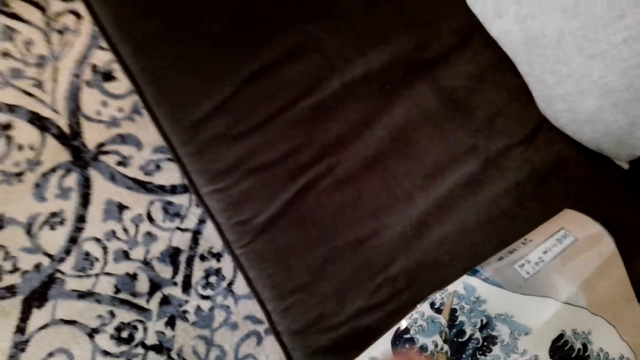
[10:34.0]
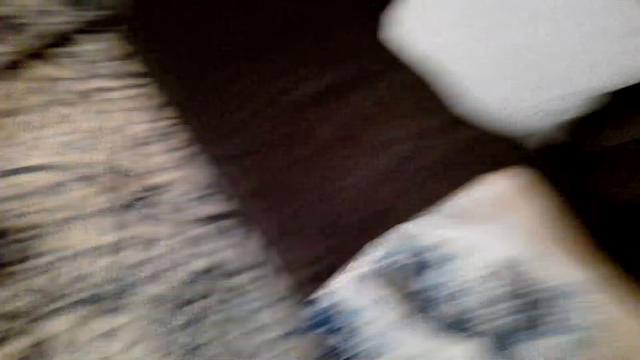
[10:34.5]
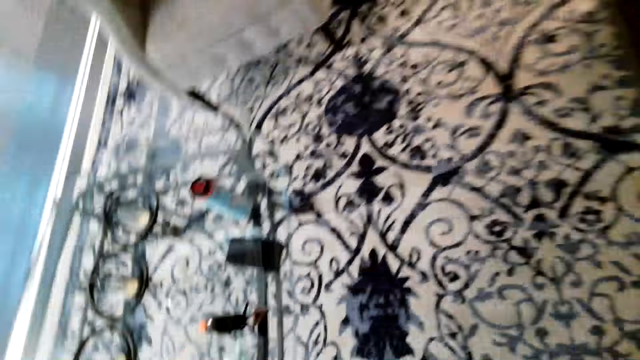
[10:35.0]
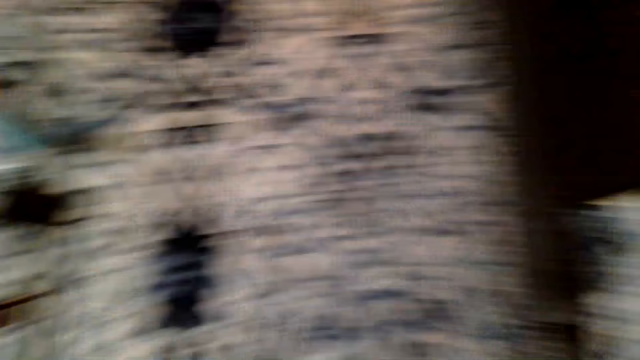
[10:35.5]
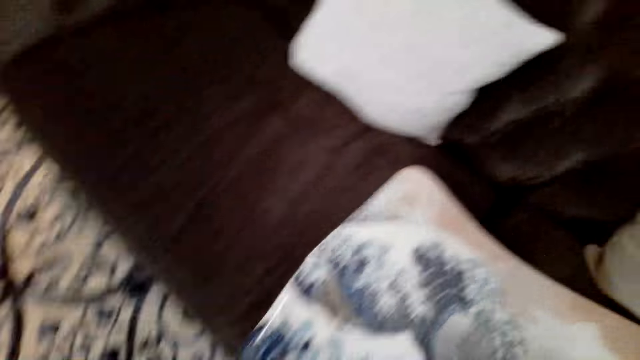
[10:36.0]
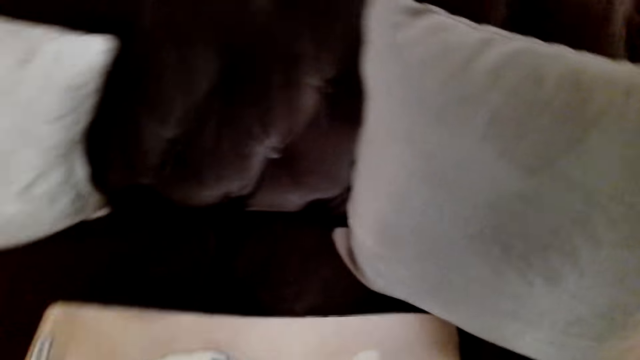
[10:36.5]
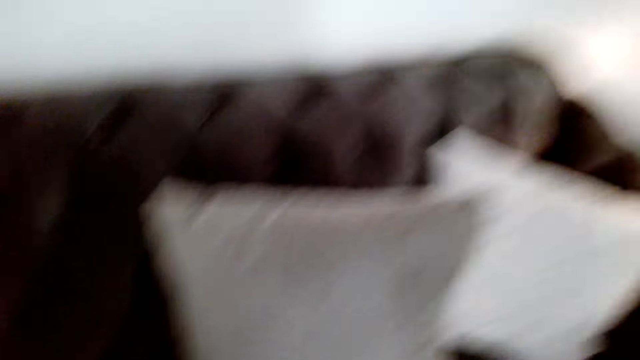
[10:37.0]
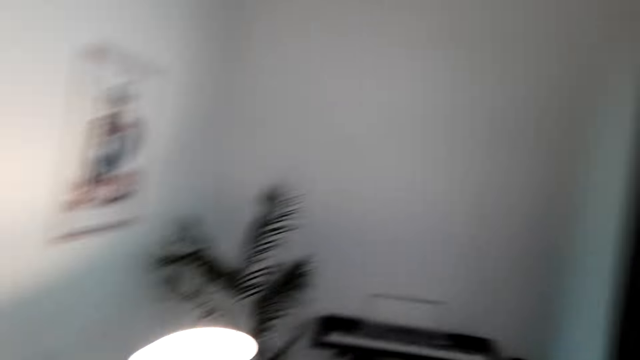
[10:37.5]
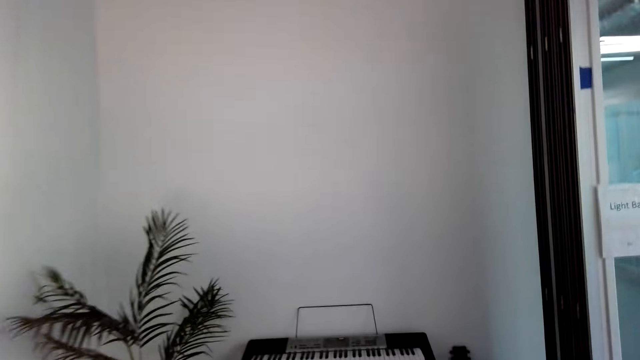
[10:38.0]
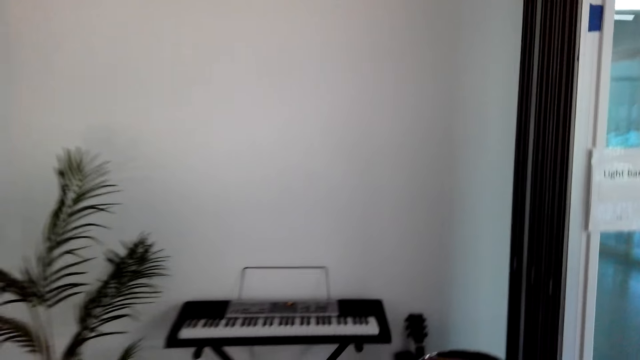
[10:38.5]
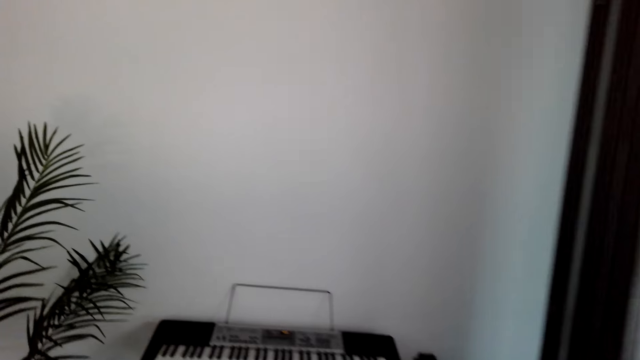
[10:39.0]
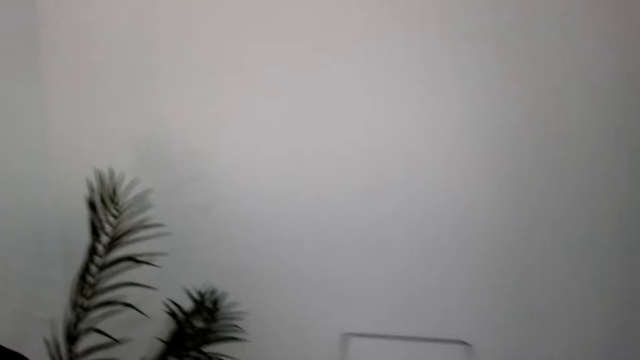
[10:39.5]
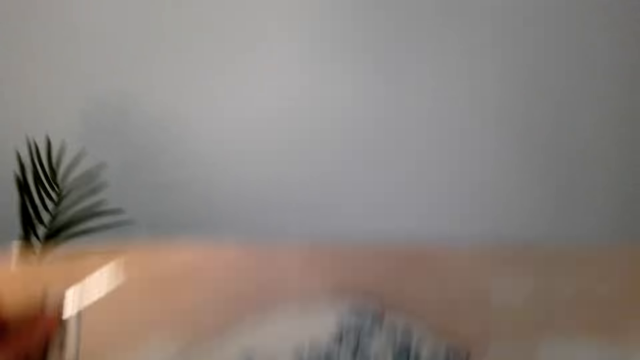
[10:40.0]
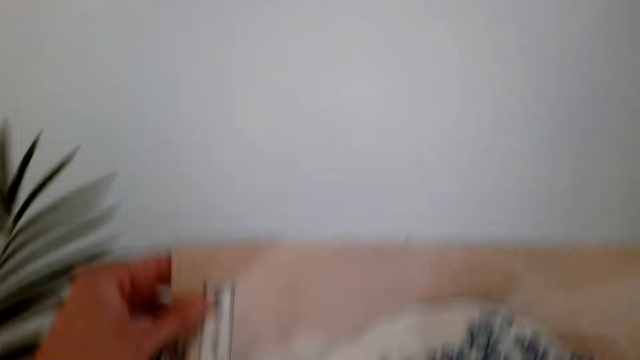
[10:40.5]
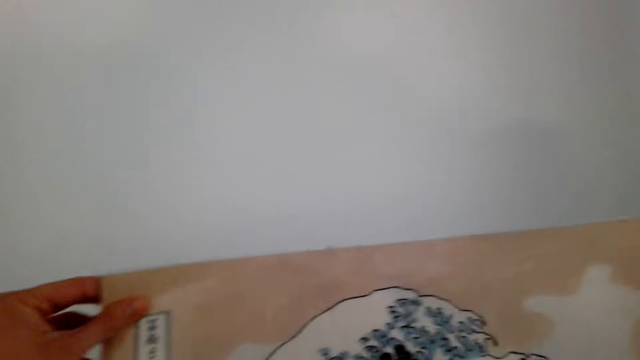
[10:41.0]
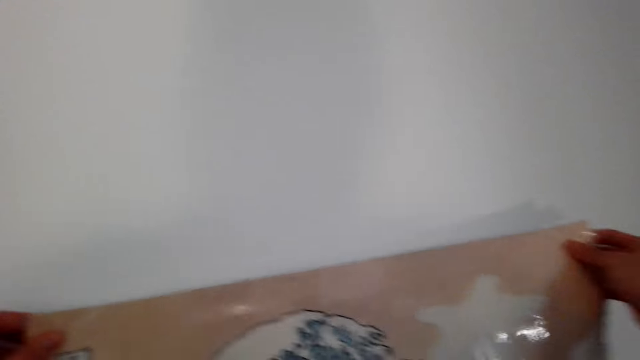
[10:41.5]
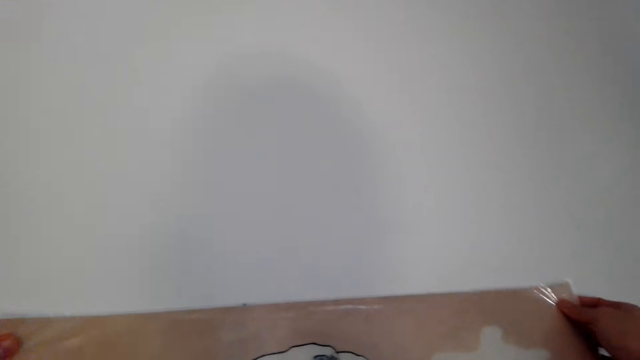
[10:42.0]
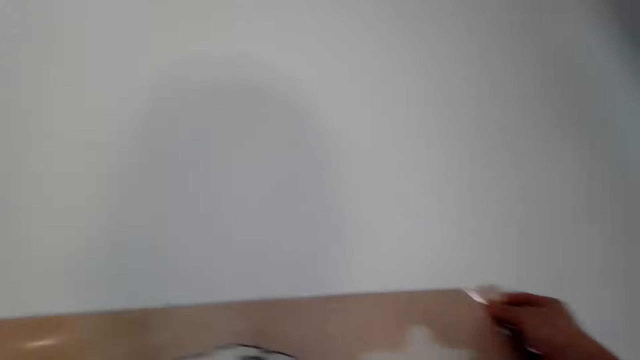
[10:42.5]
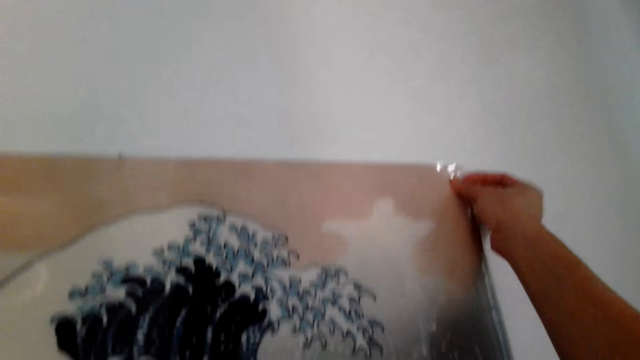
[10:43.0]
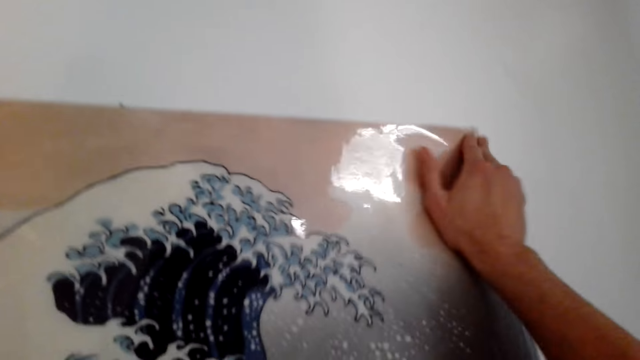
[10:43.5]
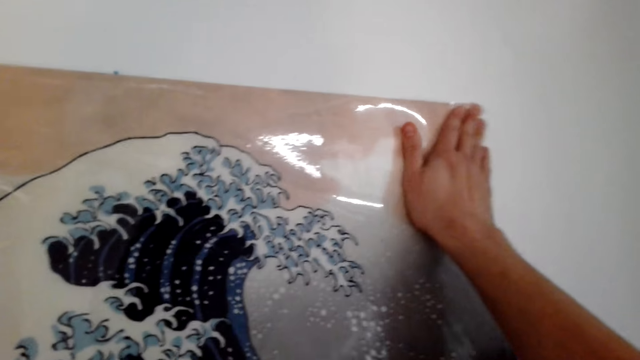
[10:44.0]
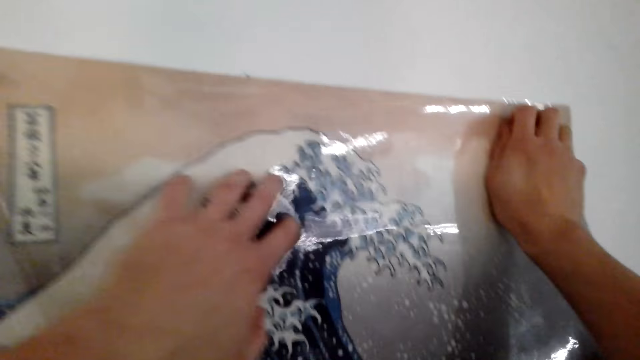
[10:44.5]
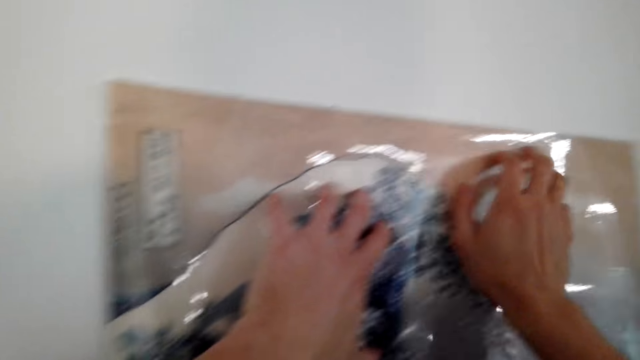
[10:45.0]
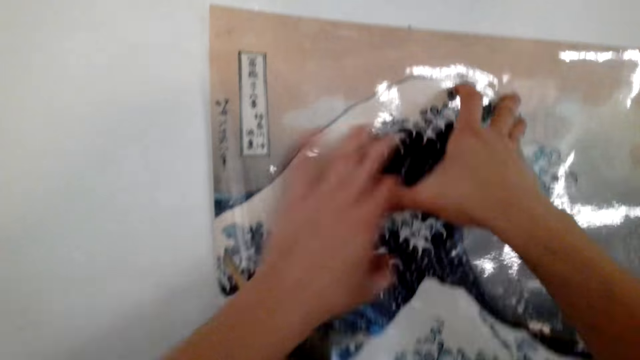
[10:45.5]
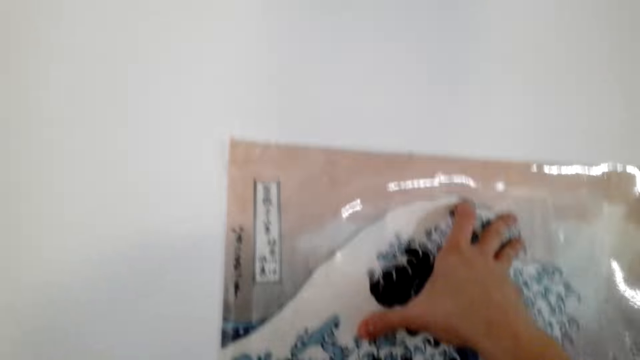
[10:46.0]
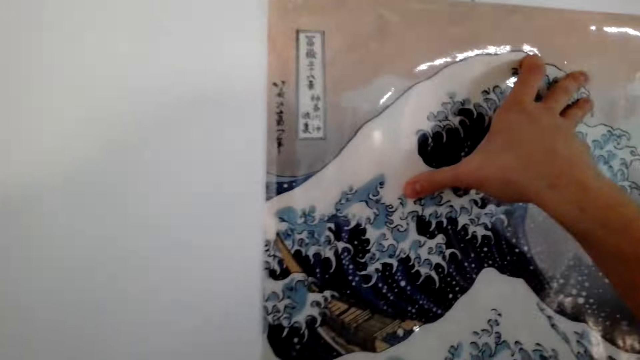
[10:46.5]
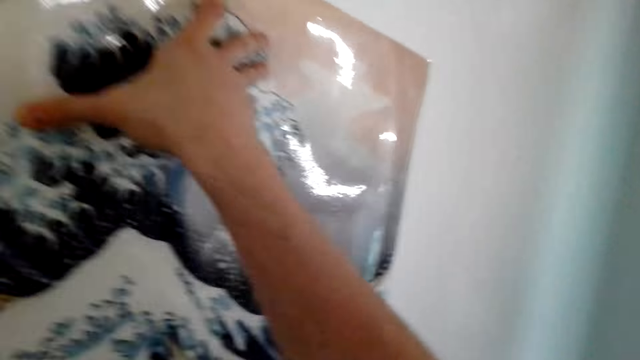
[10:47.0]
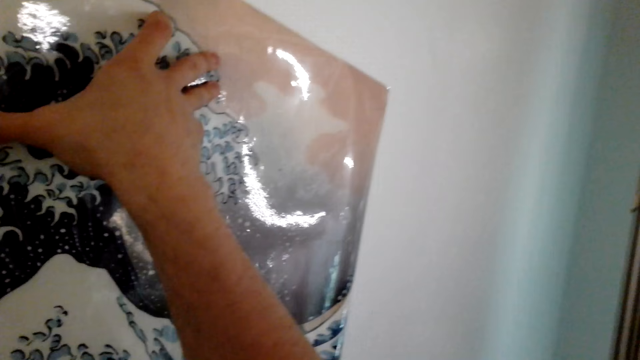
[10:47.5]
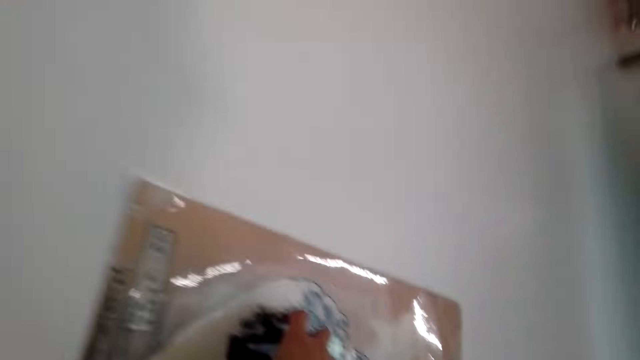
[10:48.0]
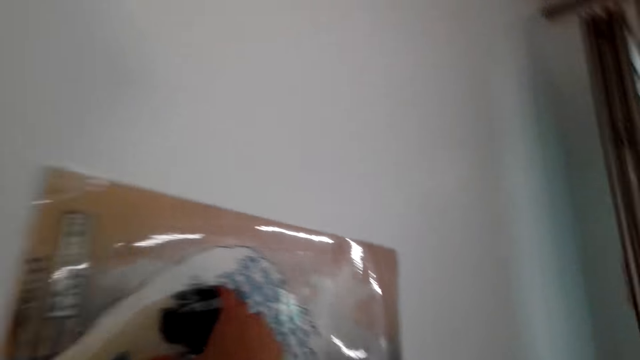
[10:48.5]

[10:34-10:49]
The camera wearer takes the picture from the chair. They walk. They carry the painting. They put the picture on the wall. They move the hand on the sellotape.

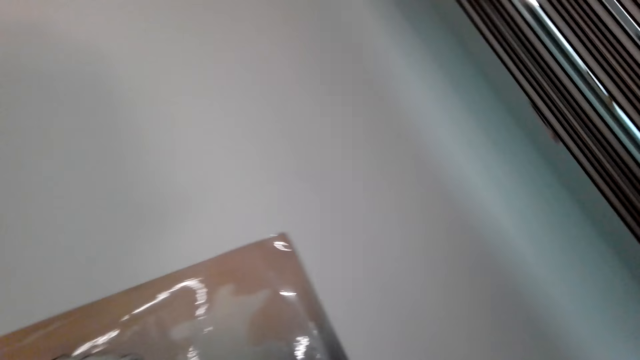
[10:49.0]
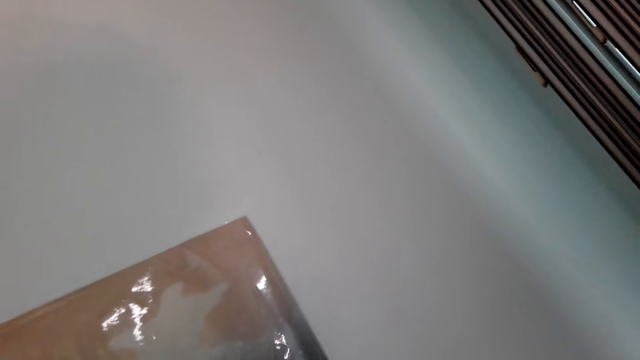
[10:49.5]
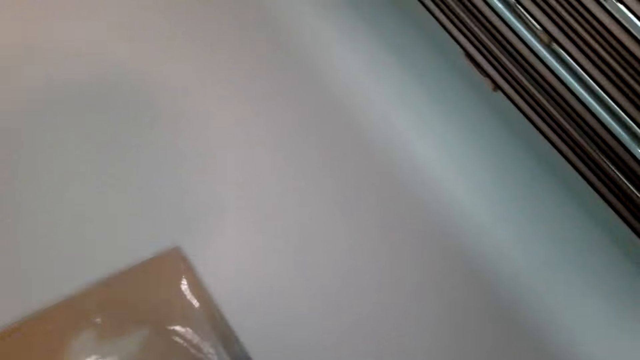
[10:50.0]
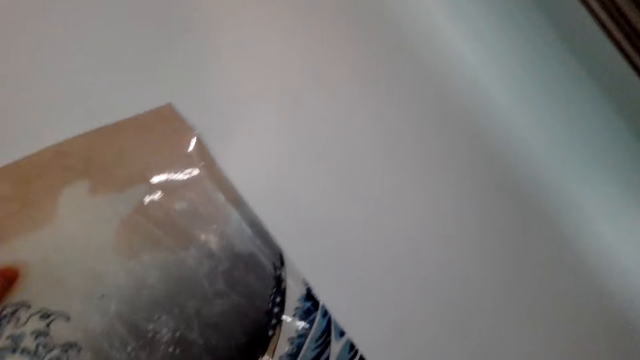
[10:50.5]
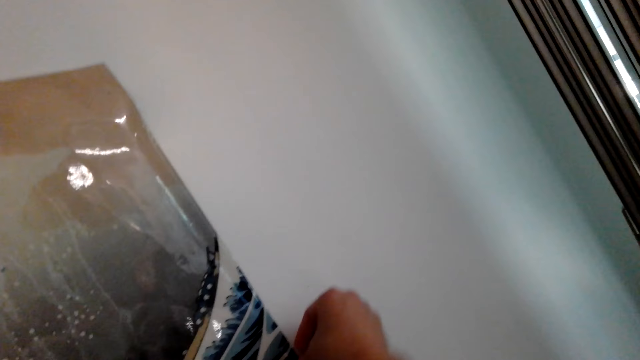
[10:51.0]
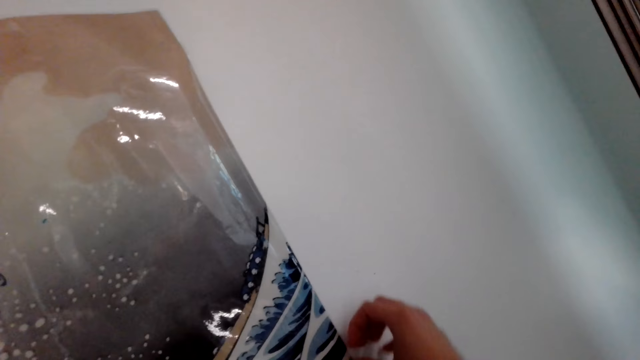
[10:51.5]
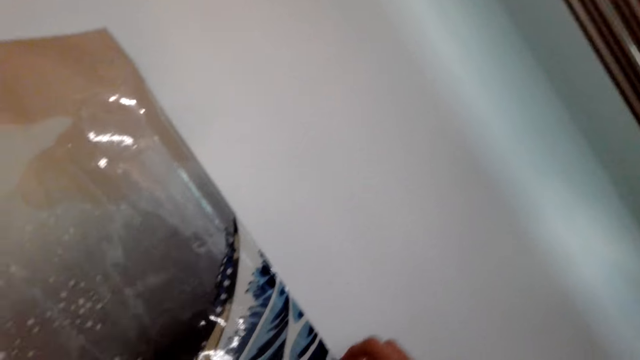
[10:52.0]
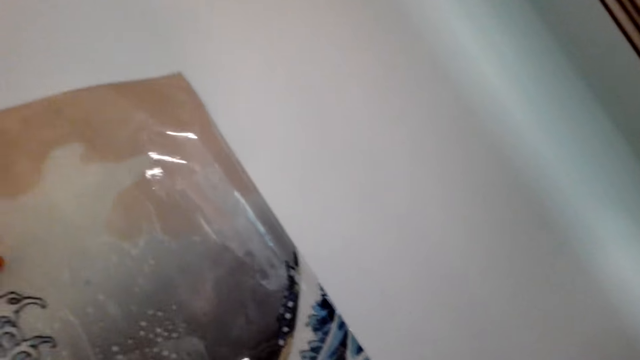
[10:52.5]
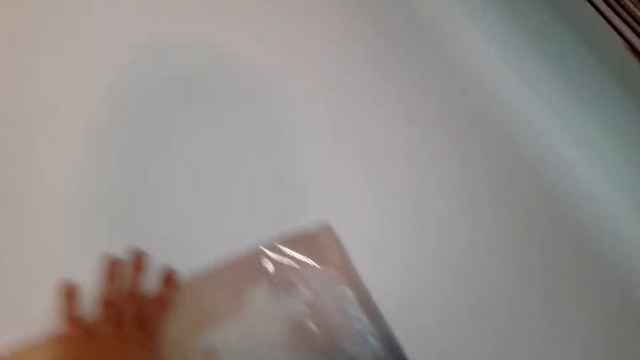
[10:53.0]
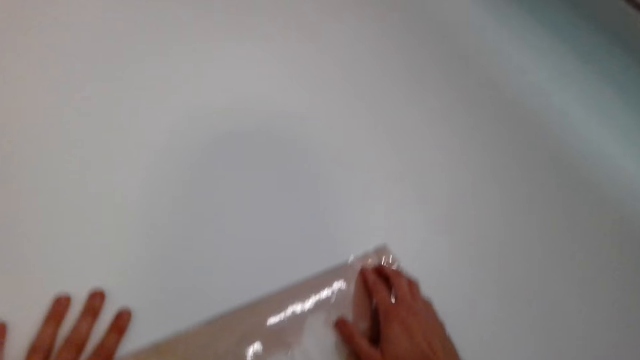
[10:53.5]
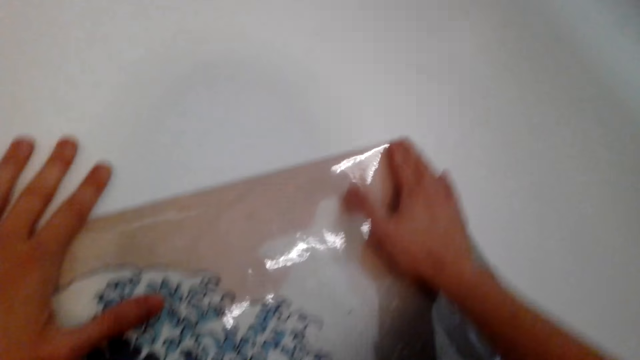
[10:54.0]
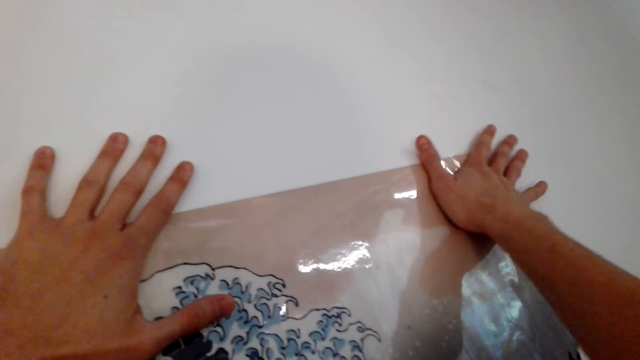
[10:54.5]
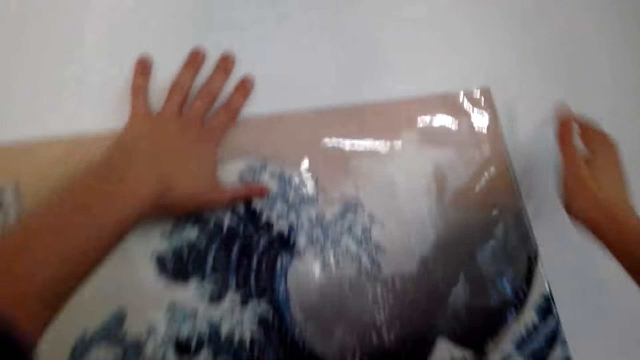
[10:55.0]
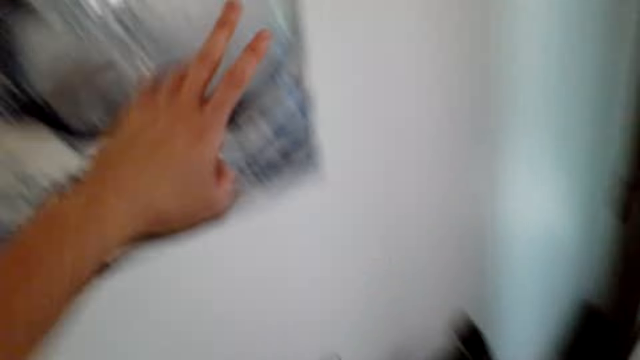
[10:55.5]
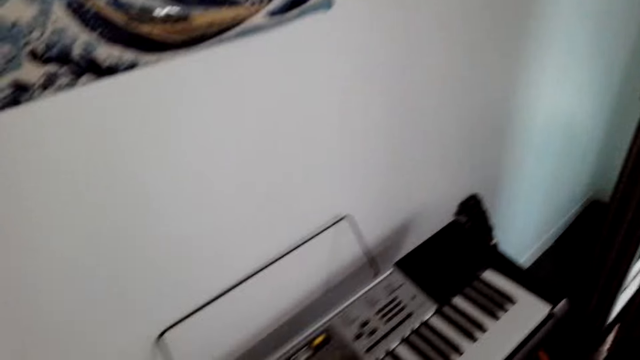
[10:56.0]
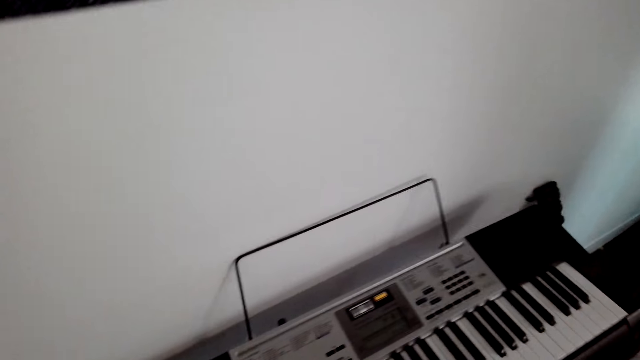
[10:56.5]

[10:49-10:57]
The camera wearer attaches the picture on the wall.
